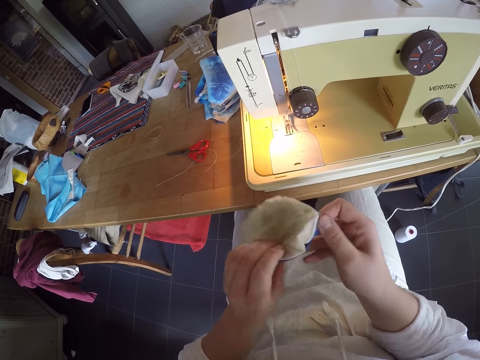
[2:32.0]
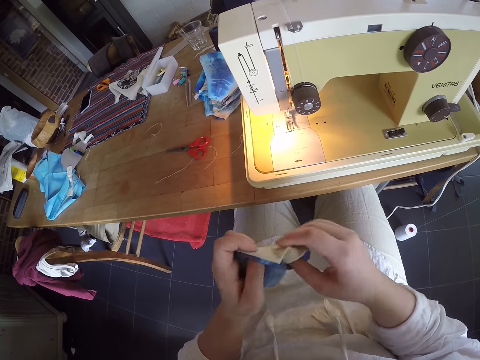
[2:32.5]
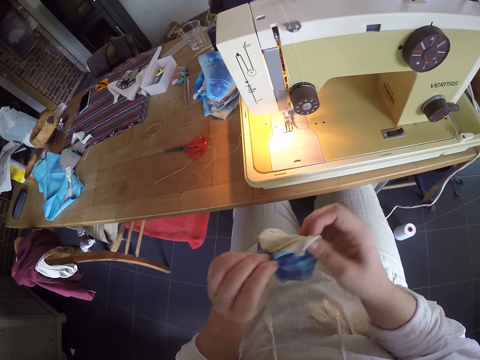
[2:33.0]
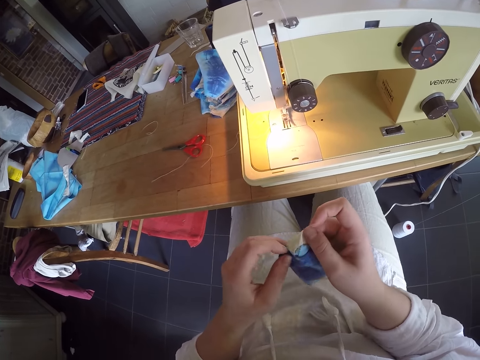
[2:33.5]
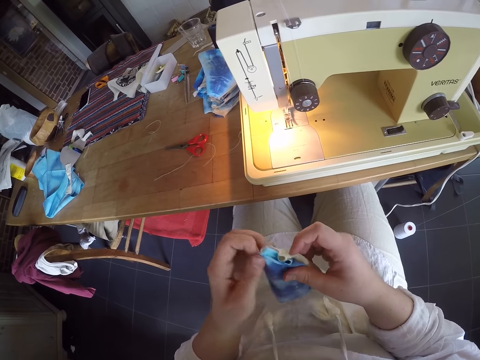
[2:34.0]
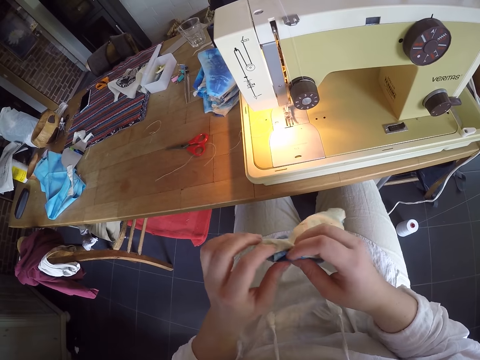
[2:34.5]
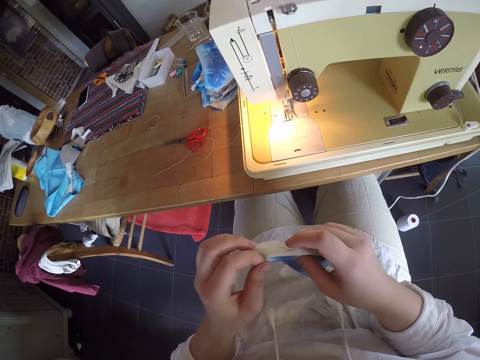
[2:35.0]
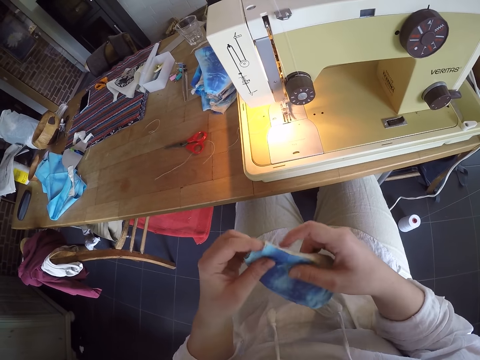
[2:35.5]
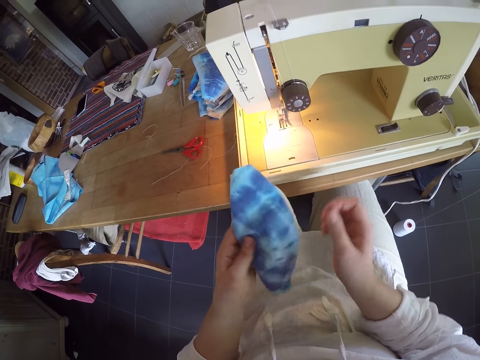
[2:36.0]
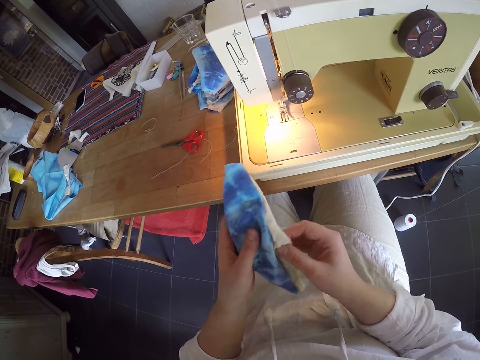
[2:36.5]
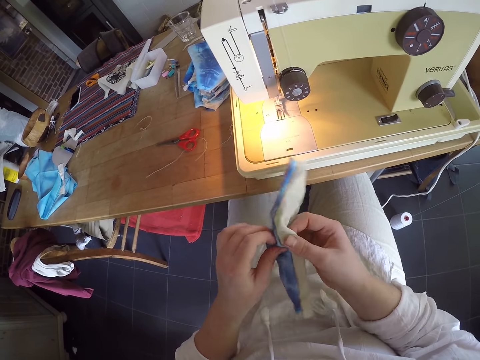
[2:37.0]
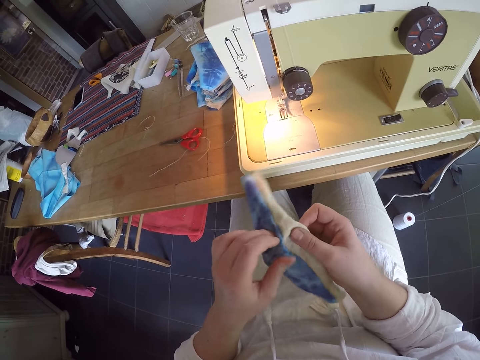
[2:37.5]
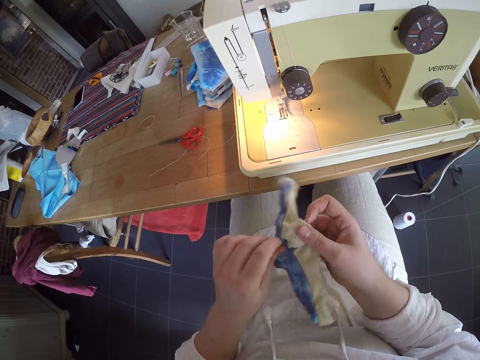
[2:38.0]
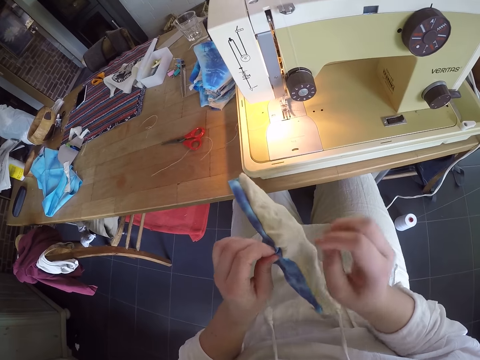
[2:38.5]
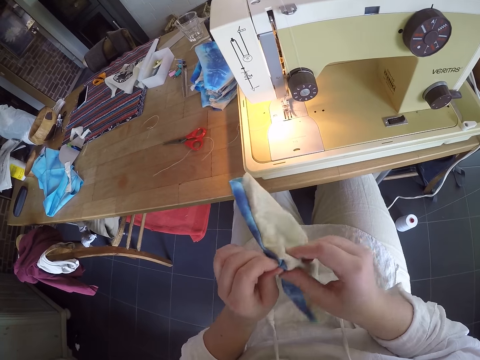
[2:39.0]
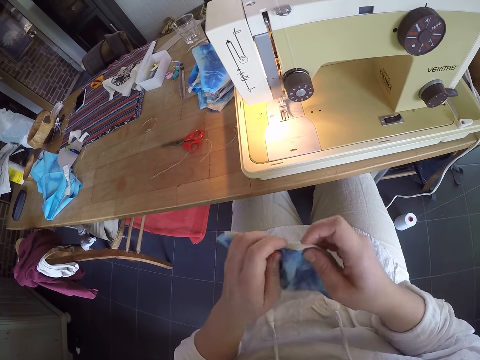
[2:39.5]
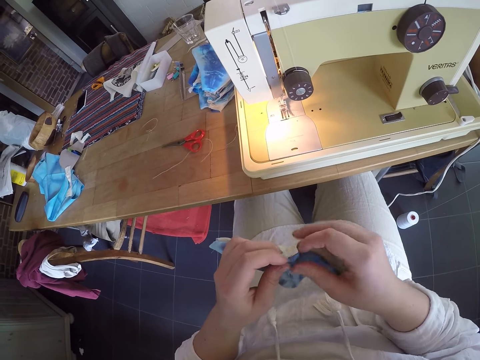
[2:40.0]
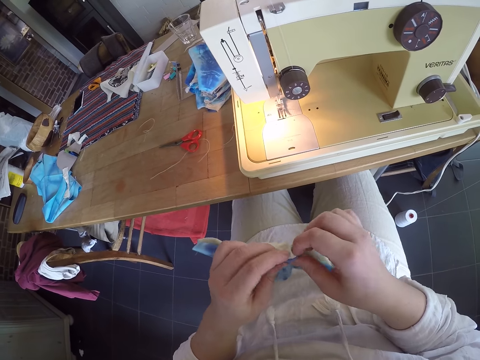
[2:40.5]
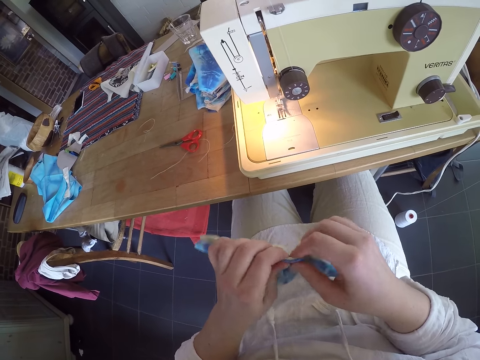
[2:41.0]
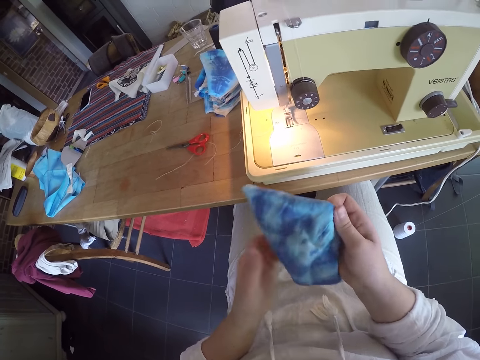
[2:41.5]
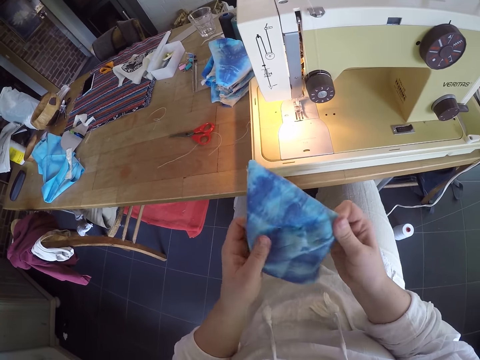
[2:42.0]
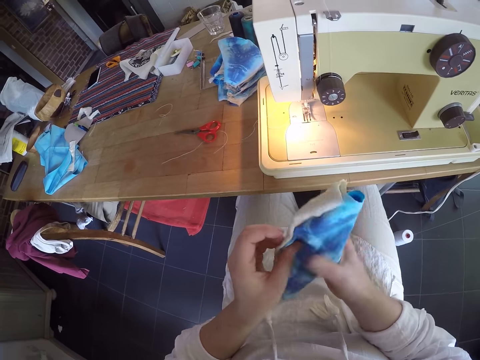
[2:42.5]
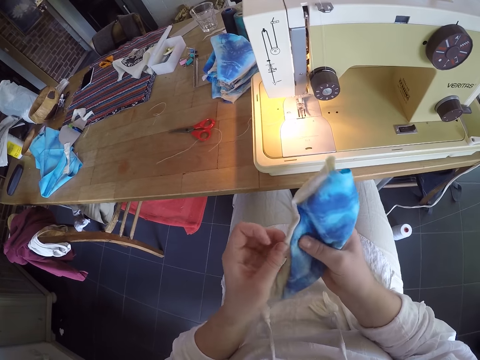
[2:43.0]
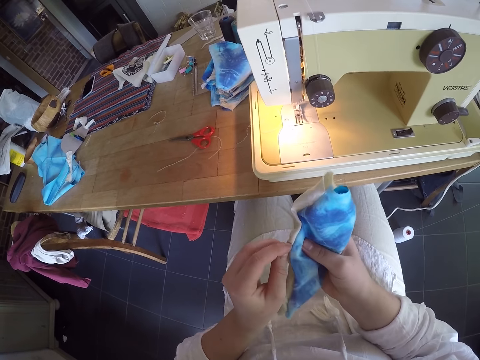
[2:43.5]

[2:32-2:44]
The camera wearer adjusts the cloth with her hand.
